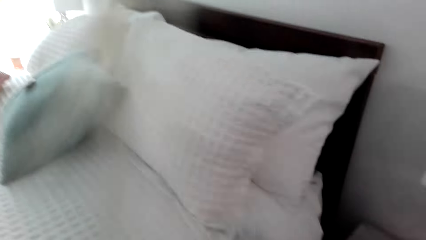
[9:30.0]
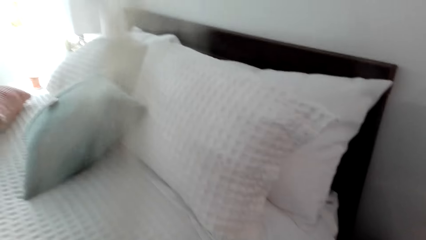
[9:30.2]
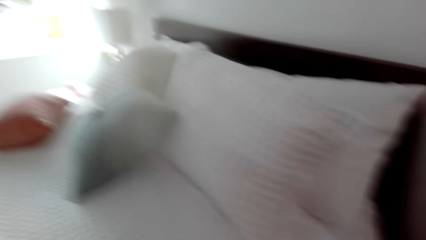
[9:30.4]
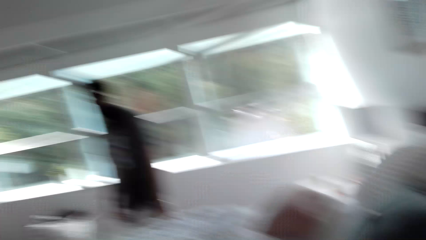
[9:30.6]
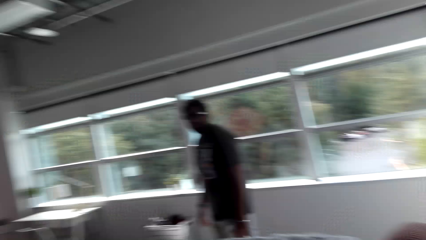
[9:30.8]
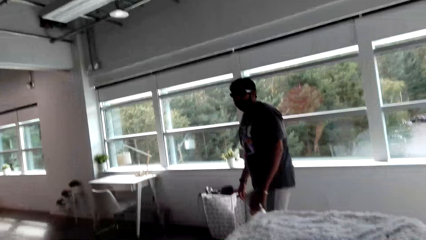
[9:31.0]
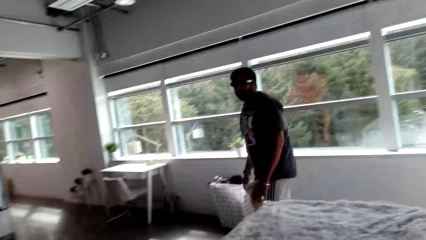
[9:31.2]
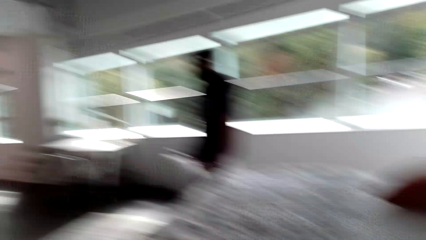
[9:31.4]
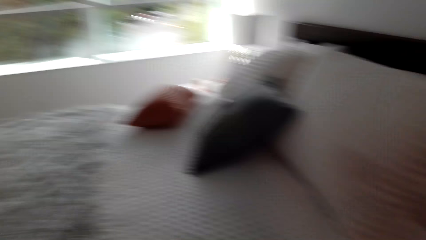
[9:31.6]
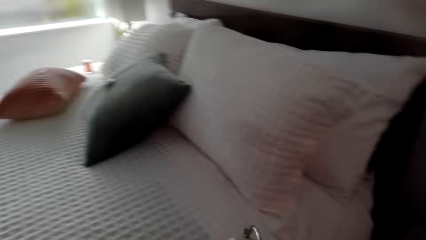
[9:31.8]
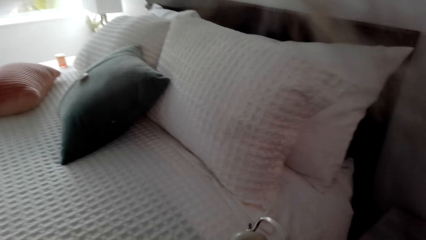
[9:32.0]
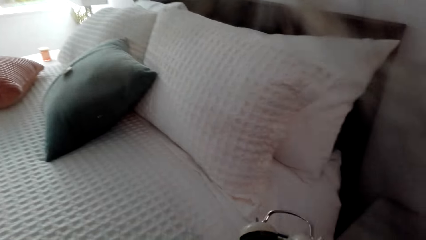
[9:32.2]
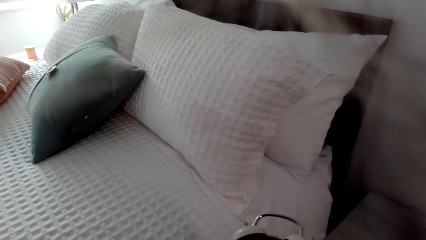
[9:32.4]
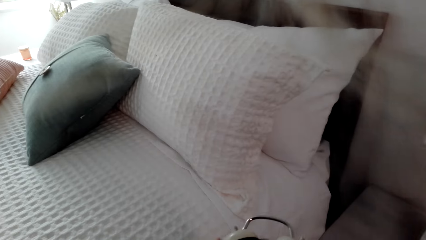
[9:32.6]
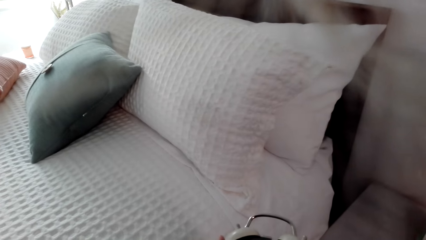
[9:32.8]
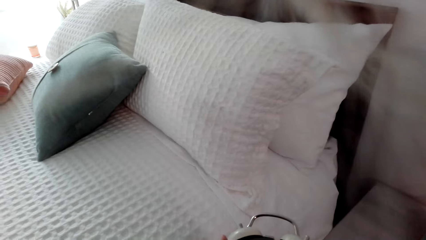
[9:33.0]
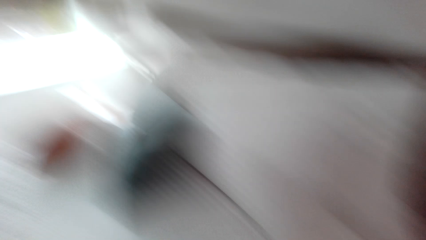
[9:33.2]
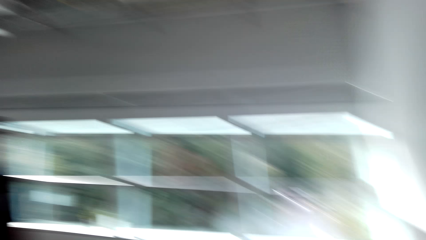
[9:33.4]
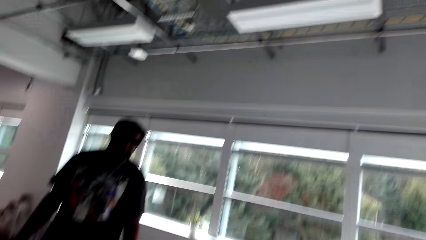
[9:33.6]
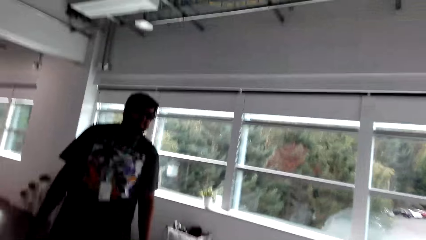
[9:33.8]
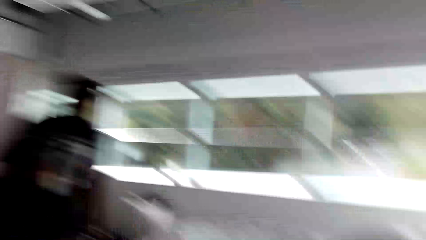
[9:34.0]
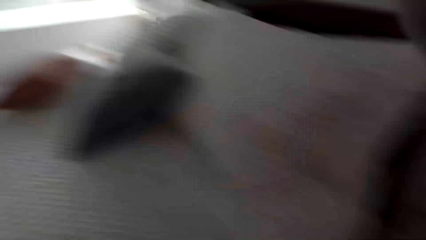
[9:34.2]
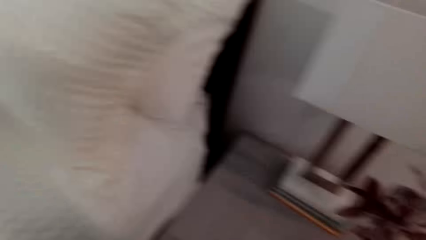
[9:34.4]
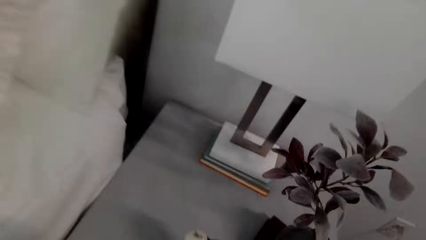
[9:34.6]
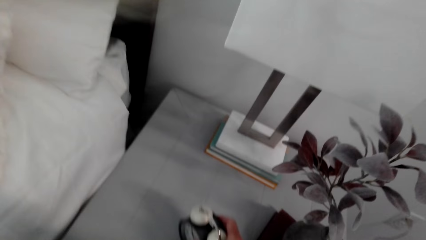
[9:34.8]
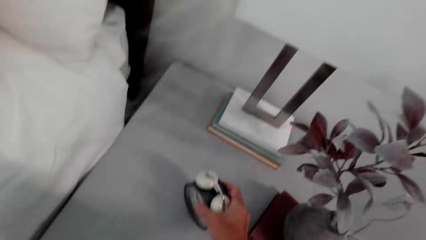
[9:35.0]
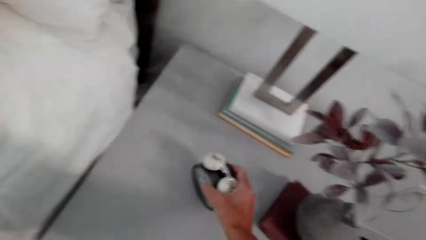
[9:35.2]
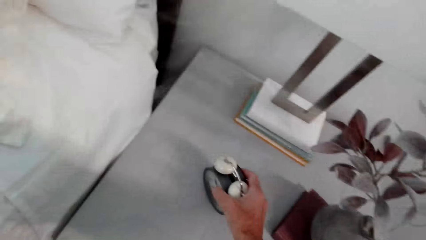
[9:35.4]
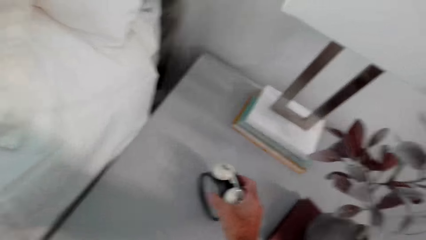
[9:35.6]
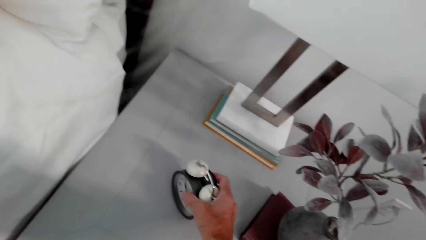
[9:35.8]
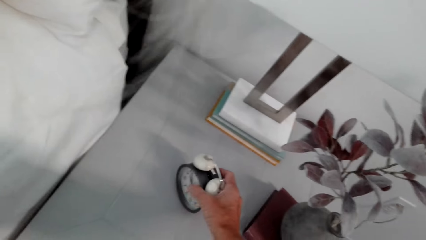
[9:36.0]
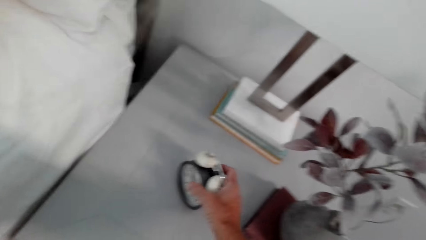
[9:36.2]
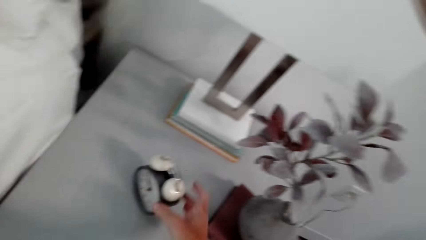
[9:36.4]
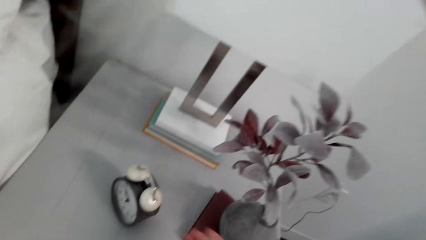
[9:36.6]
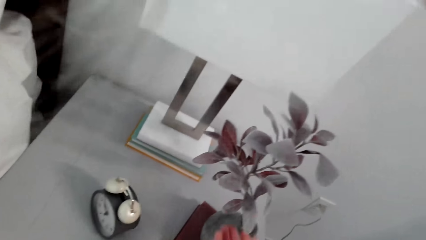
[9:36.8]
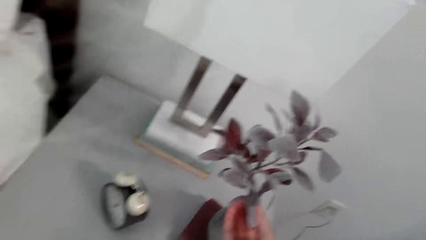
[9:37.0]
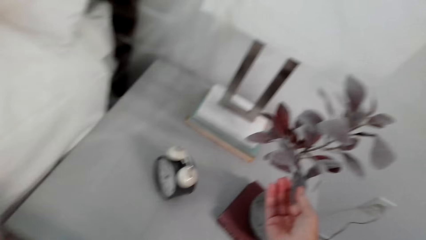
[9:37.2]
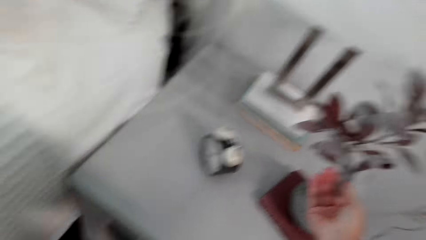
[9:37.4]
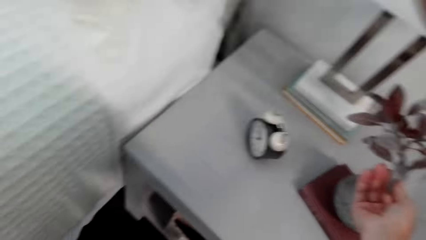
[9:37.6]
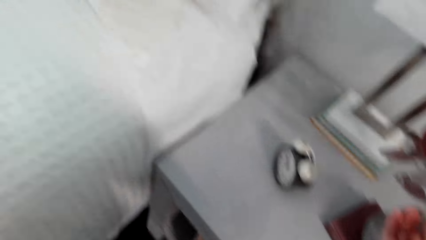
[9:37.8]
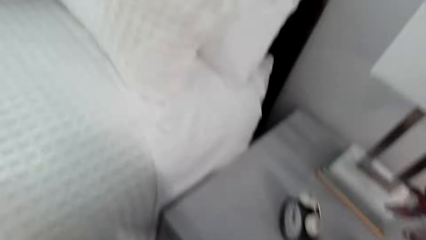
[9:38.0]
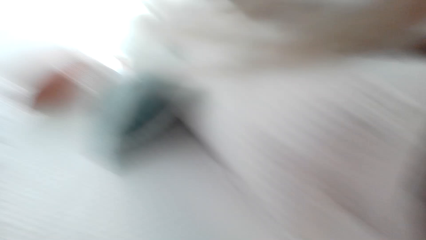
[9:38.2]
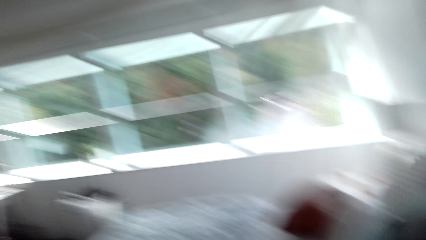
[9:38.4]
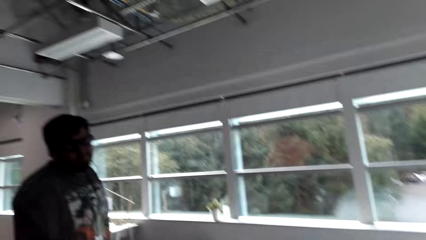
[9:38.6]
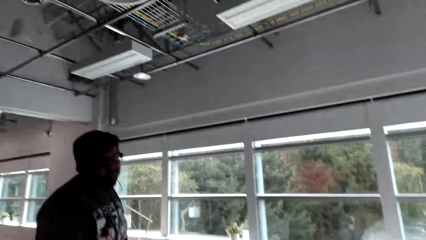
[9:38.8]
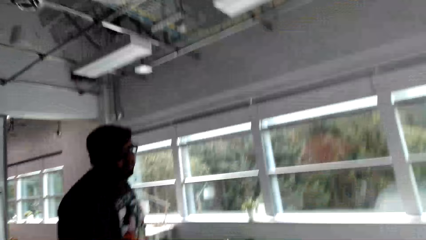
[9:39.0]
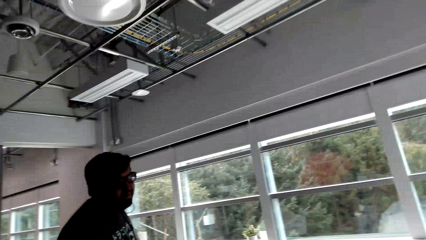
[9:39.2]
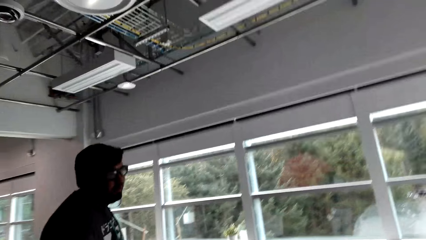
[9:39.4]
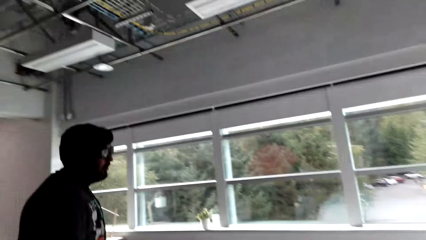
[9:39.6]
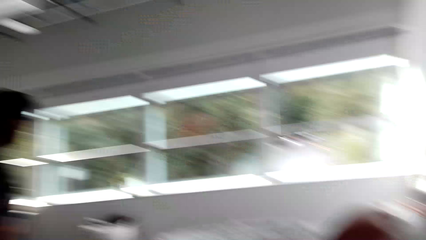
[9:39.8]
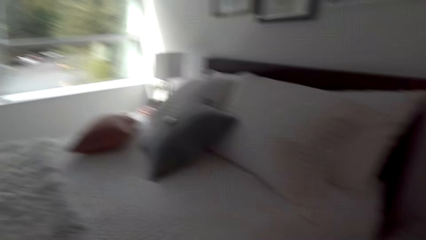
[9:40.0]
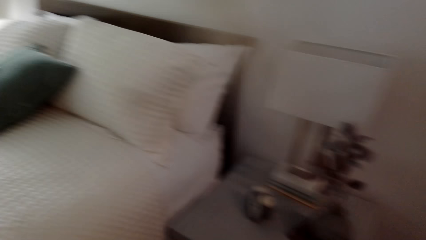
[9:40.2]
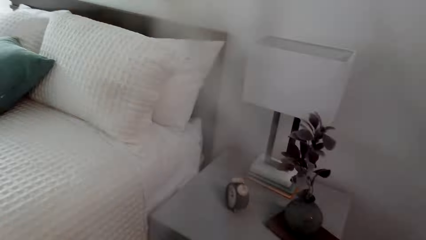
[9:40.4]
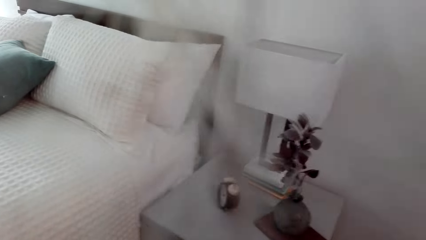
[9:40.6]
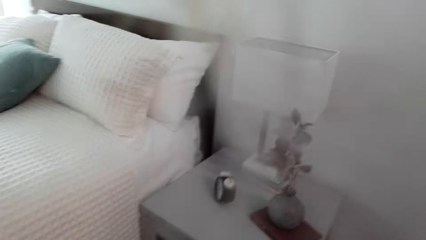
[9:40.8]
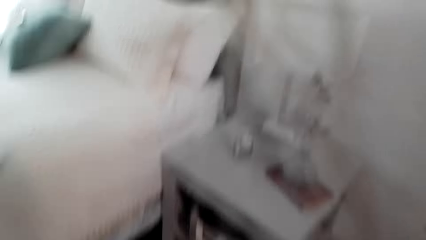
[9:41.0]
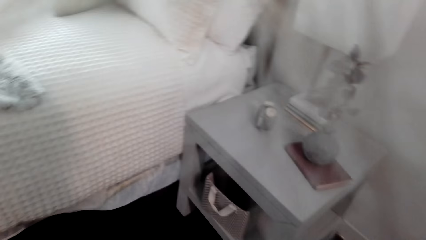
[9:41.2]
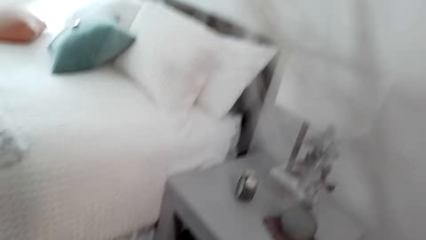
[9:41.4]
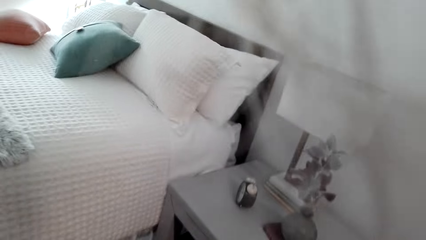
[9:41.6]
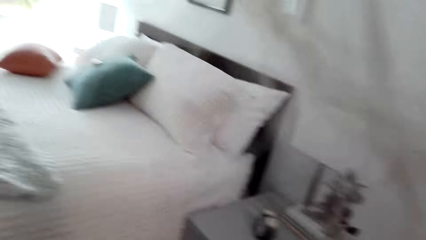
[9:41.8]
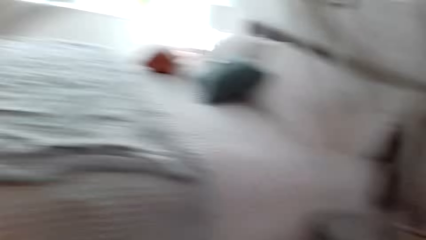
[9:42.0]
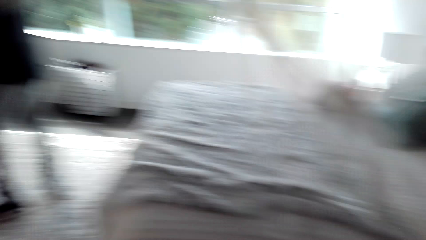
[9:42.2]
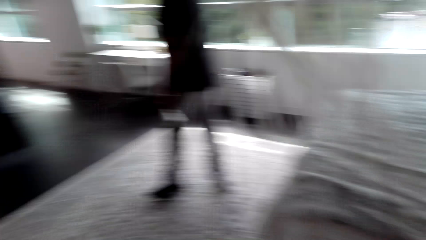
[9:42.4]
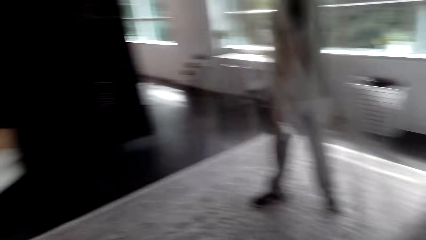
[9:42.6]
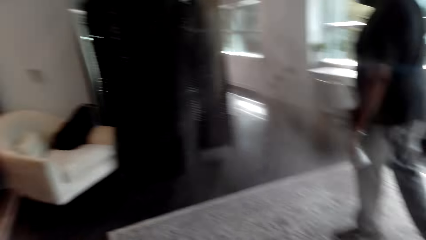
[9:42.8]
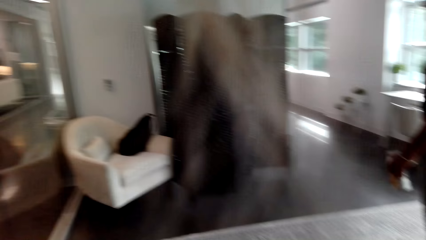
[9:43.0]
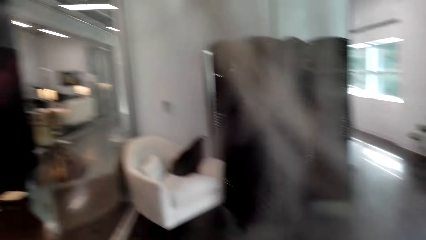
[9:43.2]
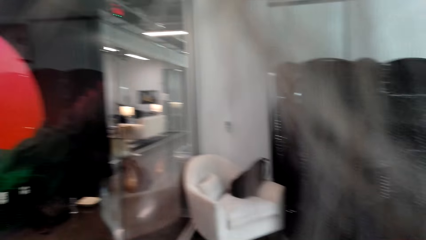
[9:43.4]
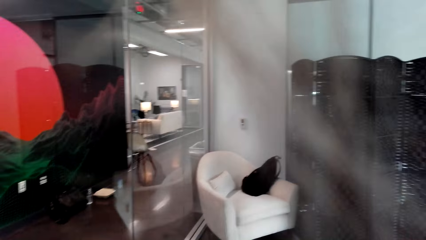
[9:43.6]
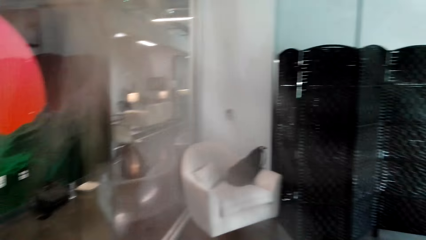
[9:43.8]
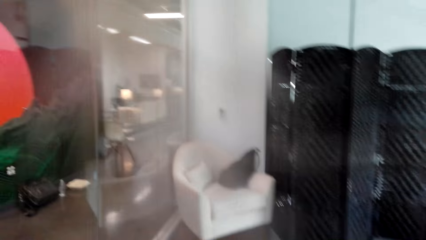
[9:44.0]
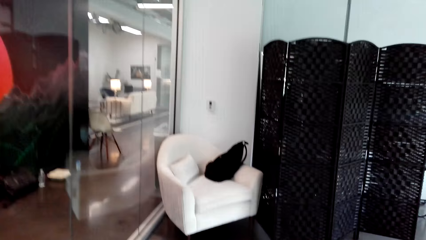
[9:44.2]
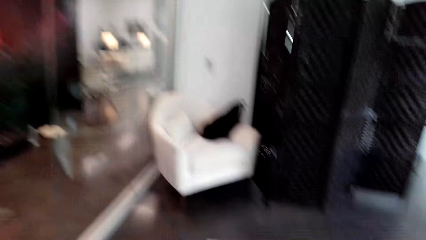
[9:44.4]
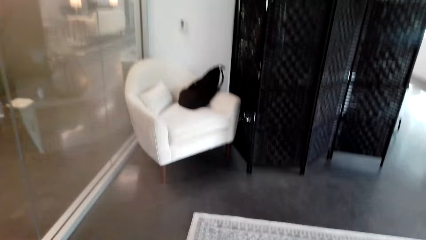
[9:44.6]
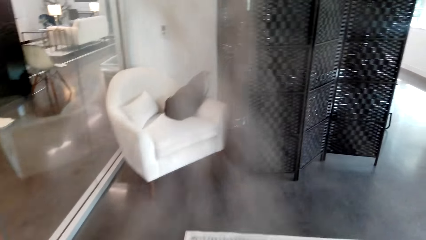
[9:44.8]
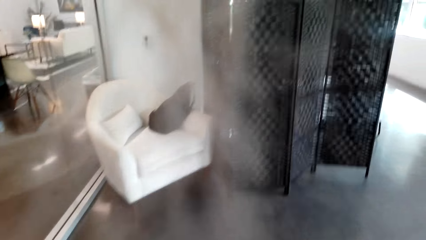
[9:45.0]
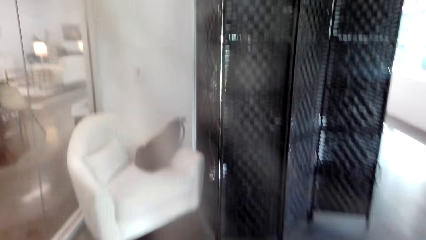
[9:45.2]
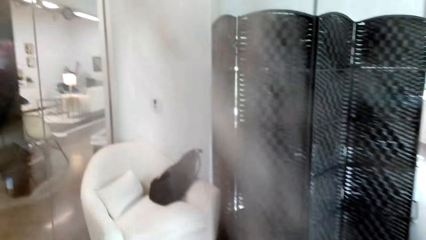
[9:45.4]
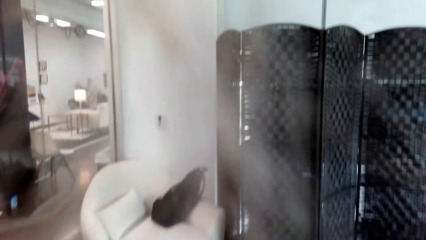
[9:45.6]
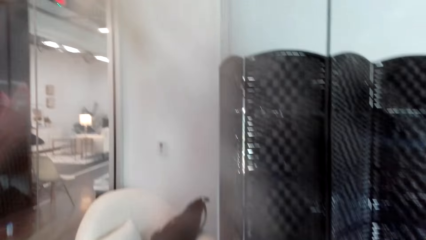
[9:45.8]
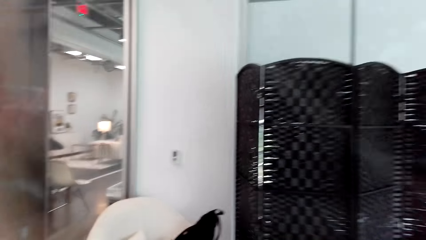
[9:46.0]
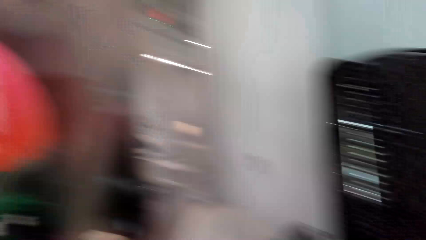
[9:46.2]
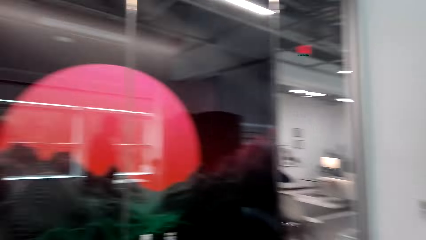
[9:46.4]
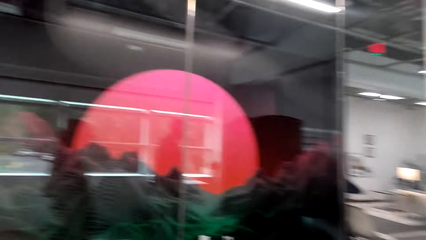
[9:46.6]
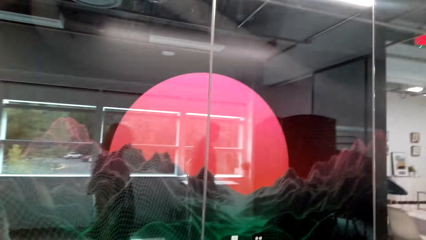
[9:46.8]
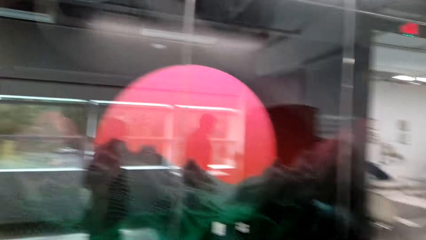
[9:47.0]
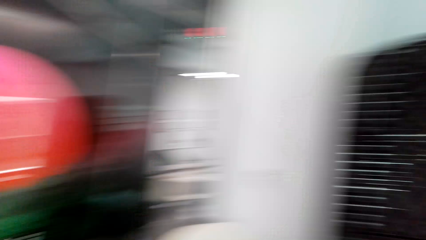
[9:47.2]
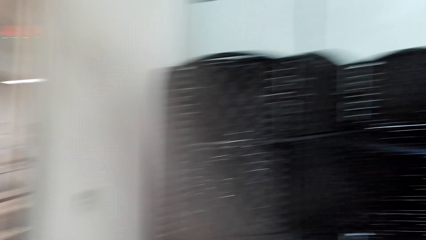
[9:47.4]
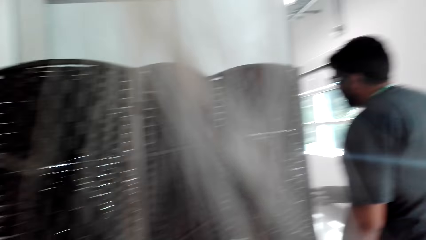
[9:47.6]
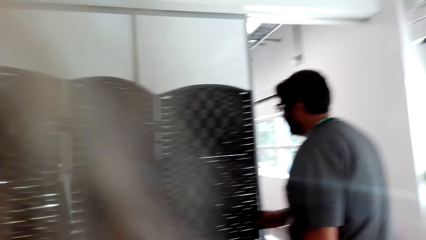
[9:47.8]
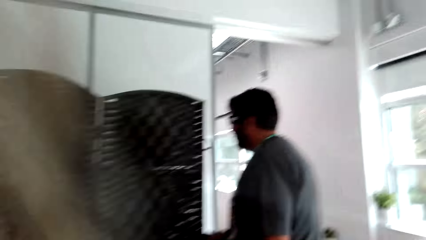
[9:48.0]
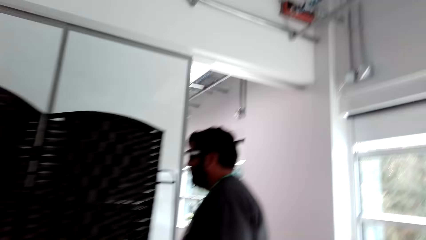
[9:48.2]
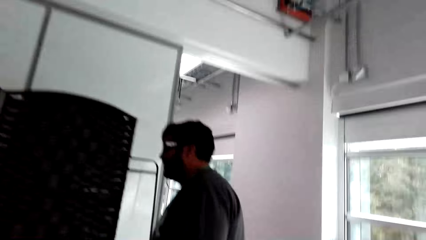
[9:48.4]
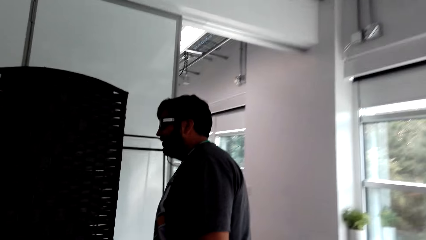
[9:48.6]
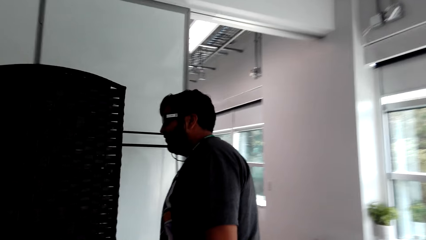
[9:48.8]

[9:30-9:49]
The camera wearer looks at the man. The man walks around. The man talks to the camera wearer. The camera wearer holds the clock. He laughs. He touches something from the table. He puts the clock down with his right hand. The man talks to the camera wearer. The camera wearer talks to the man. The man talks to the camera wearer. The camera wearer walks. The man walks. The camera wearer talks to the man. He looks around. The man talks to the camera wearer.
